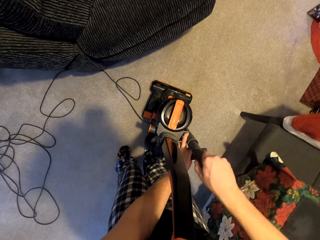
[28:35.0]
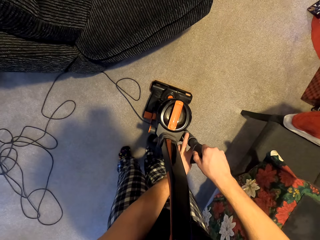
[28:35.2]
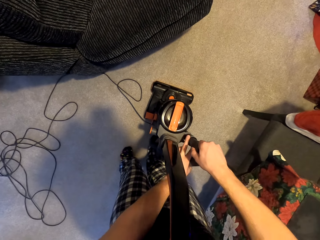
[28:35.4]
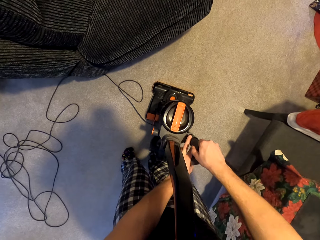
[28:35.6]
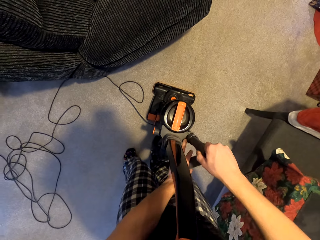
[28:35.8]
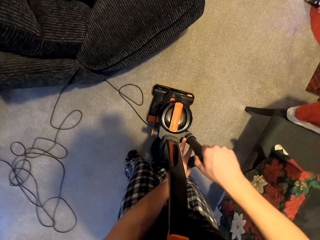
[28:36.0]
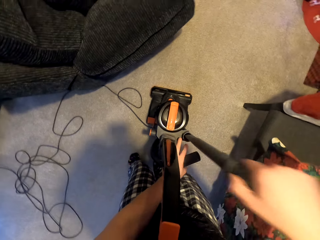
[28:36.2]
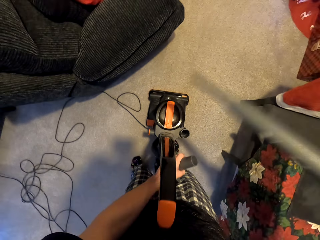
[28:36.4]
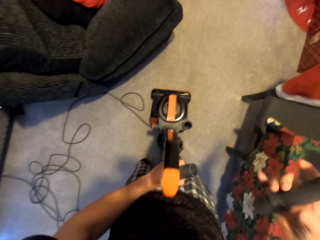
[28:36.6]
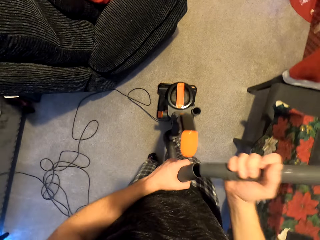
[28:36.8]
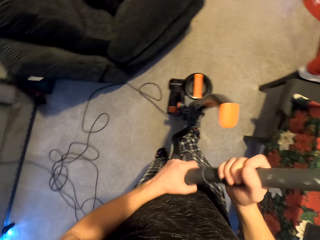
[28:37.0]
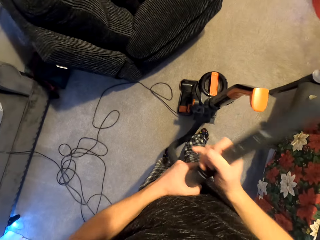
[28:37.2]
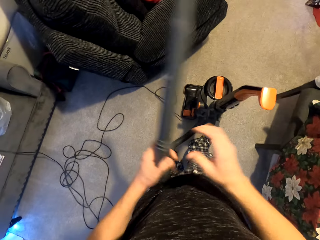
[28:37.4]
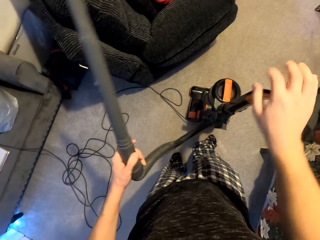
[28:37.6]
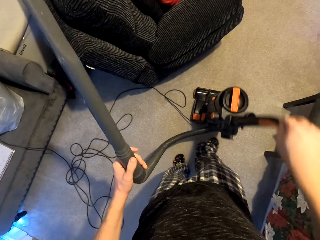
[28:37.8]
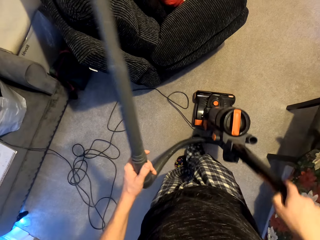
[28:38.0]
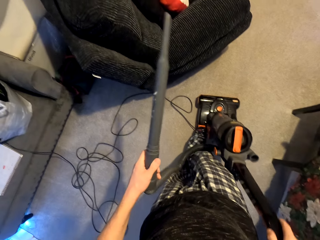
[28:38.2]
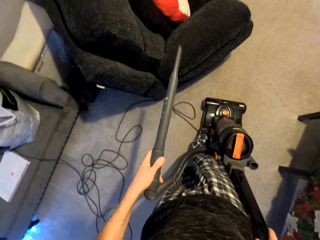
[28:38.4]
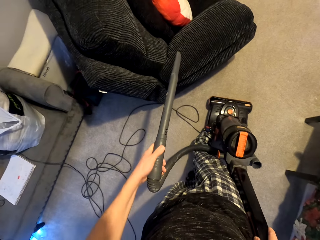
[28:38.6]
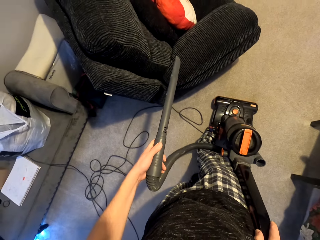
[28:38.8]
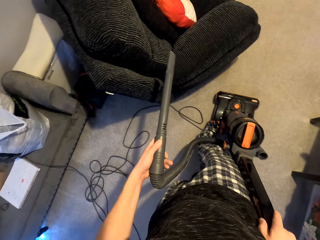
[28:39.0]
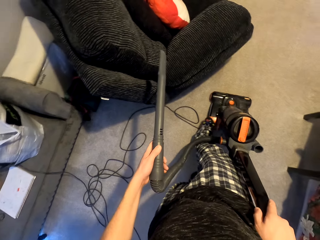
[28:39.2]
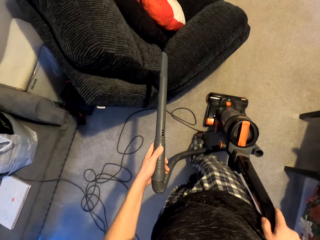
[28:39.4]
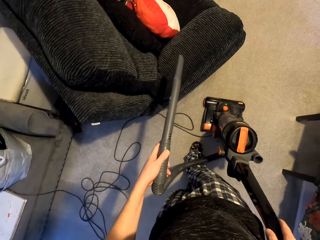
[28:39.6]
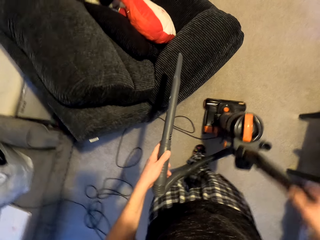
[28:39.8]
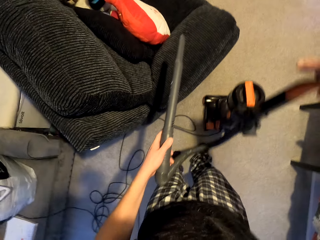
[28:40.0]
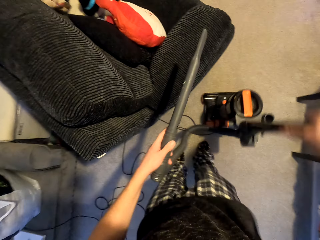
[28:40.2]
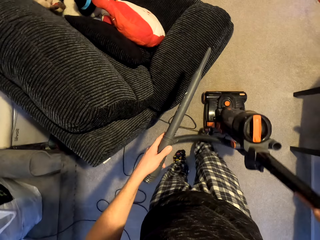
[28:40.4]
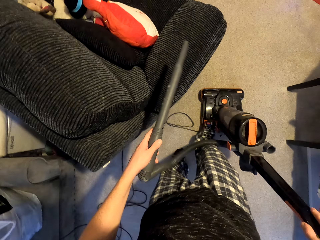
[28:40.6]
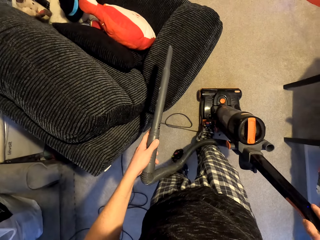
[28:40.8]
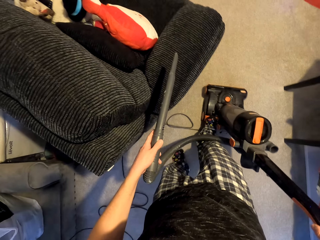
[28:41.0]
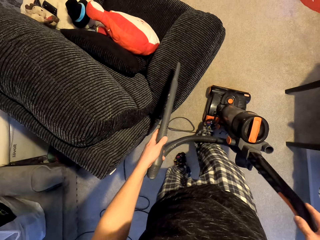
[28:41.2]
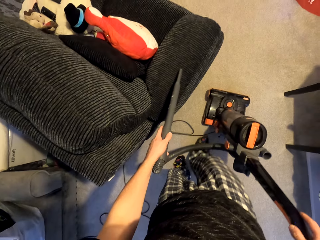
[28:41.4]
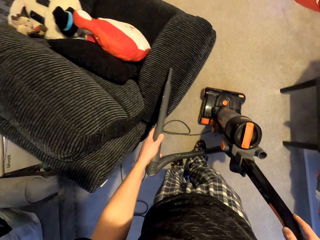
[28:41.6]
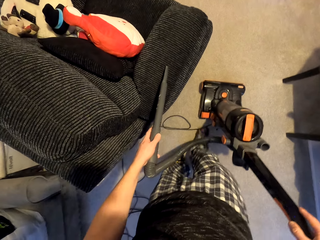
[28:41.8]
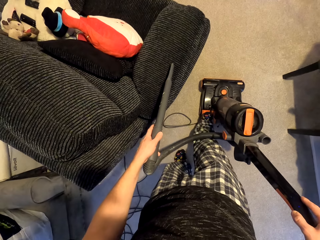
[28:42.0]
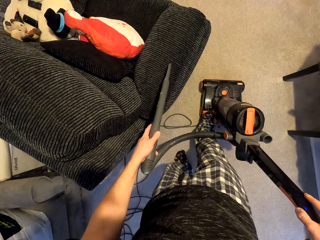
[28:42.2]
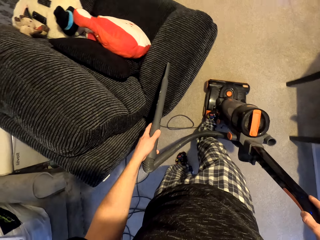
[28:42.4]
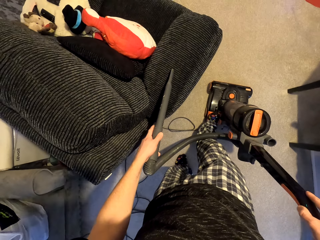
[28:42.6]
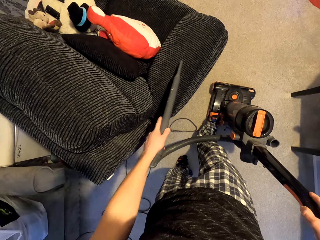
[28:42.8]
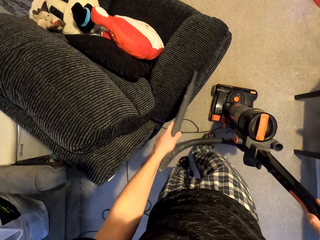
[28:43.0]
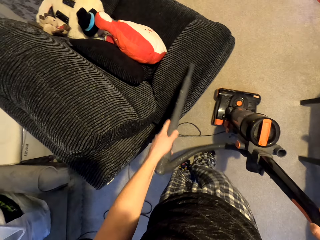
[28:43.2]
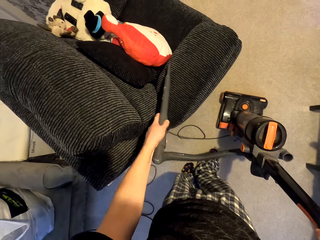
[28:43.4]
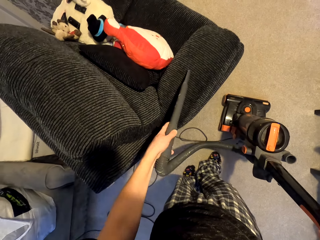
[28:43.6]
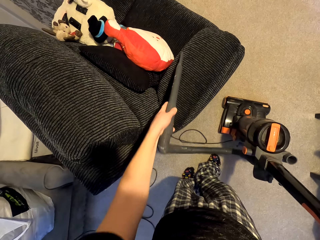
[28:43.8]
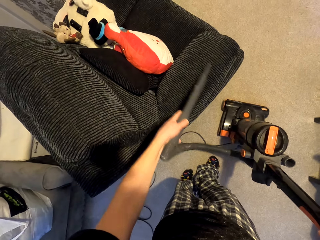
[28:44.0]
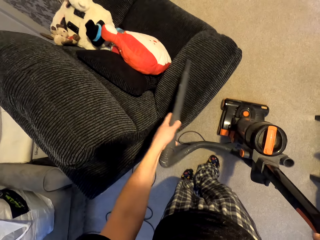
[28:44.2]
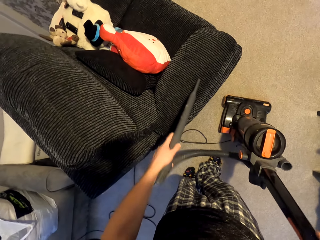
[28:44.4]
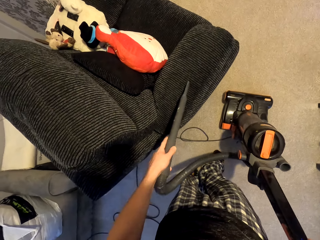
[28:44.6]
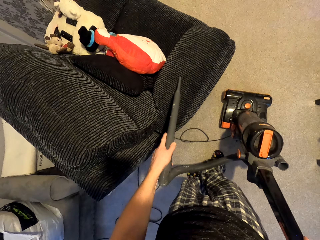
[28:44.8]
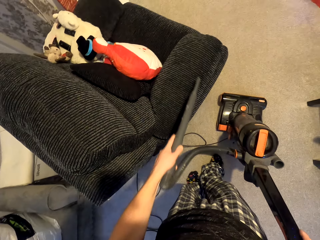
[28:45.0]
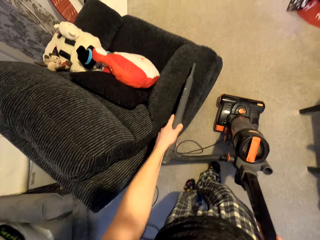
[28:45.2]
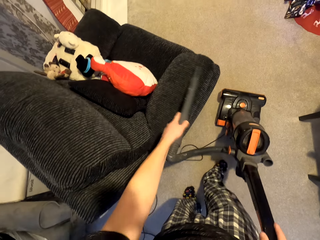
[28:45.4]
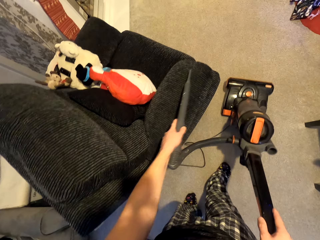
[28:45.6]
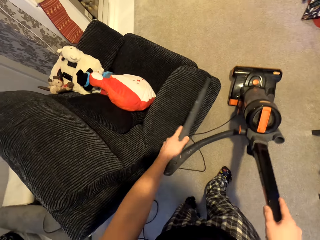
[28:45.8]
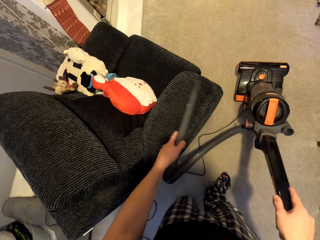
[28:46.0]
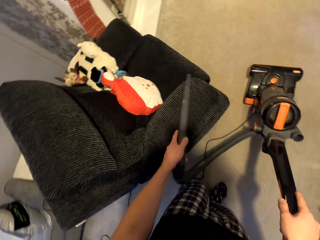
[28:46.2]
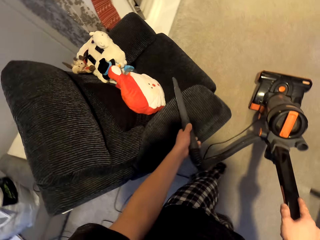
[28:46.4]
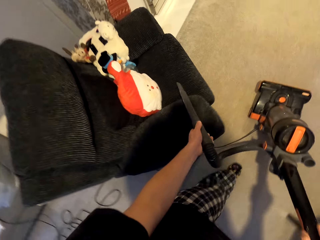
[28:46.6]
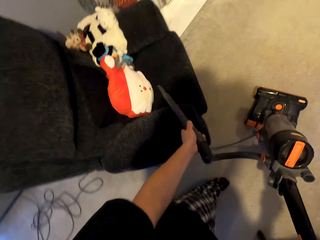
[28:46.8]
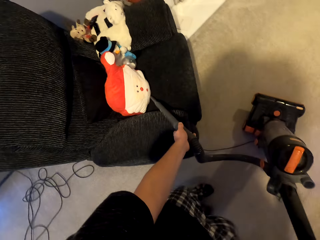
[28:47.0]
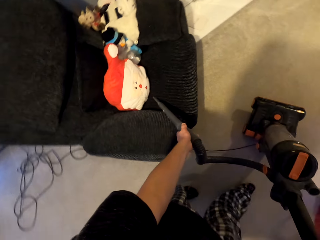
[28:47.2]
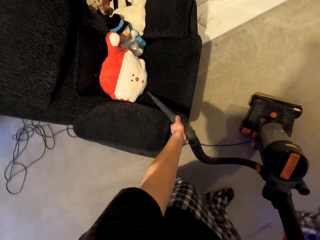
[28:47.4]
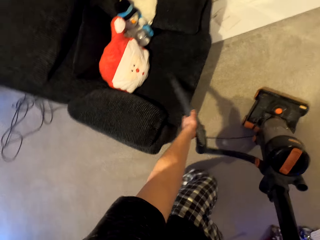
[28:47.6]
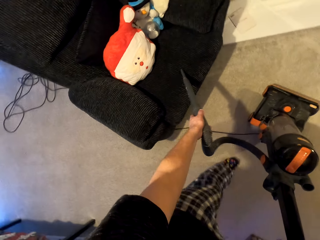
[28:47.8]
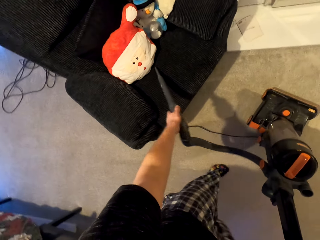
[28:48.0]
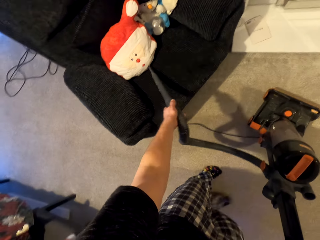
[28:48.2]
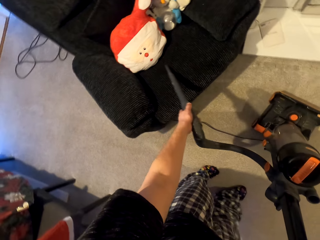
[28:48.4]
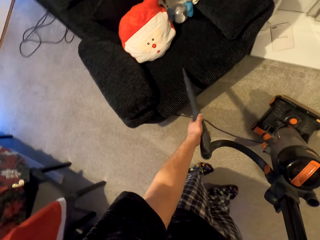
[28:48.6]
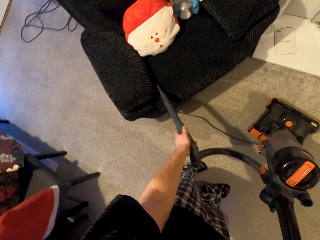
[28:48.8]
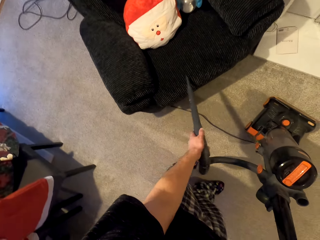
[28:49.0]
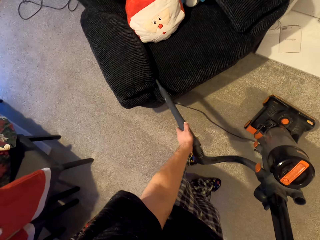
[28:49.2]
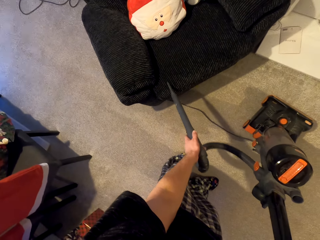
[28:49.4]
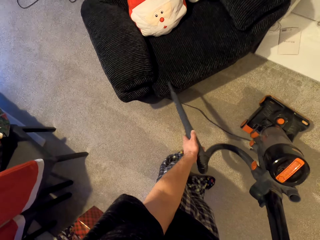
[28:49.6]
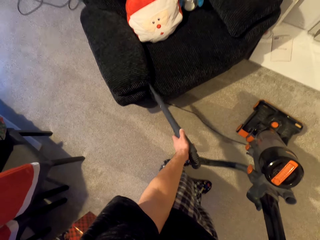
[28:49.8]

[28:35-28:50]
The camera wearer fixes the hose holder to the suction inlet. They hold the vacuum cleaner. They place the suction pipe on the couch. They hold the vacuum cleaner upright. They slant the vacuum cleaner. They turn on the vacuum cleaner. They pull dirt from the couch. They dust off the chair with the vacuum pipe. They pull the vacuum cleaner to the front.

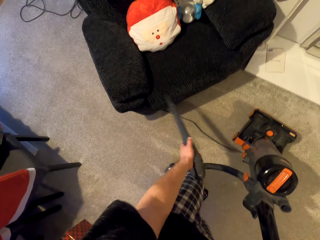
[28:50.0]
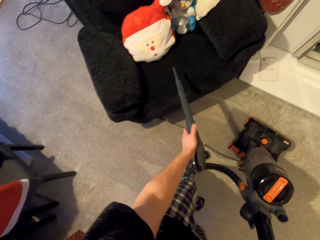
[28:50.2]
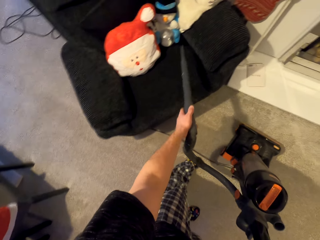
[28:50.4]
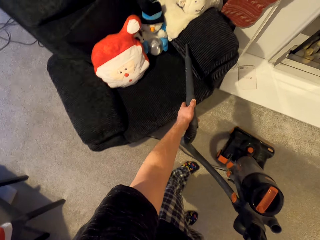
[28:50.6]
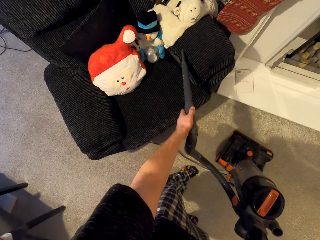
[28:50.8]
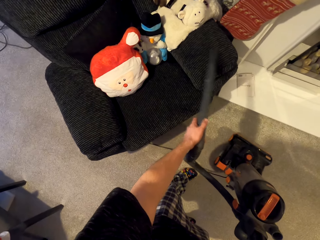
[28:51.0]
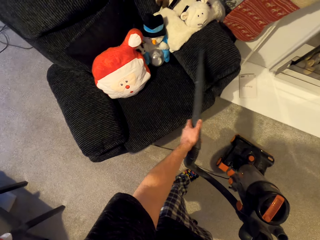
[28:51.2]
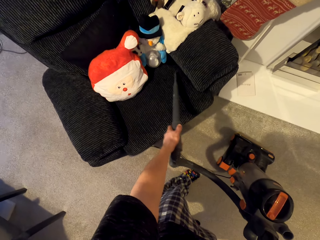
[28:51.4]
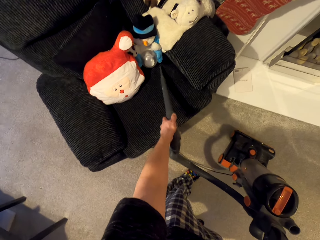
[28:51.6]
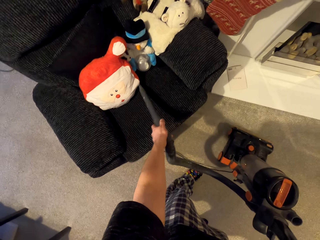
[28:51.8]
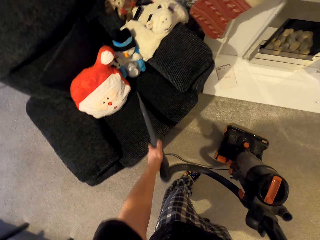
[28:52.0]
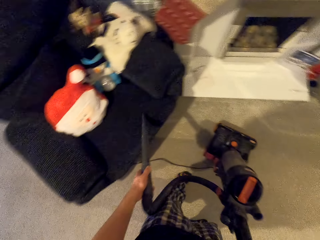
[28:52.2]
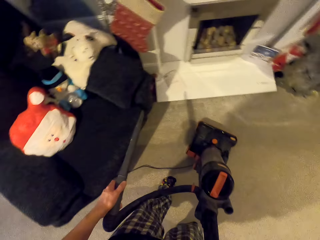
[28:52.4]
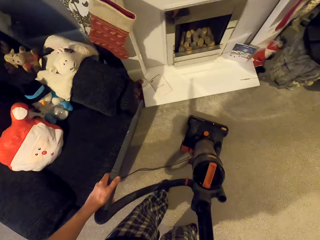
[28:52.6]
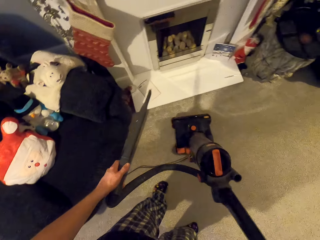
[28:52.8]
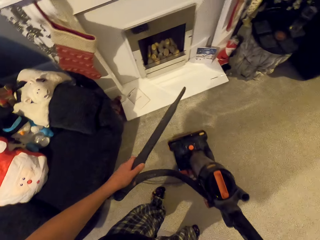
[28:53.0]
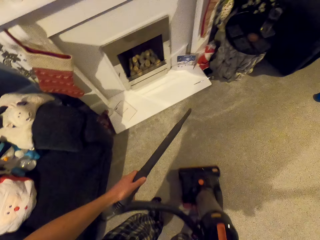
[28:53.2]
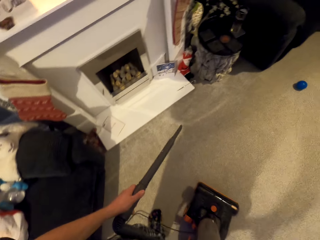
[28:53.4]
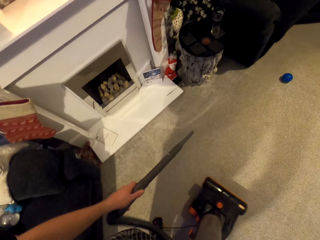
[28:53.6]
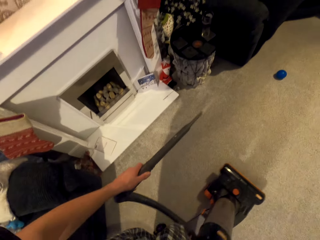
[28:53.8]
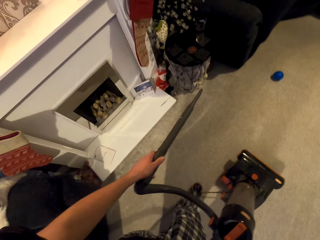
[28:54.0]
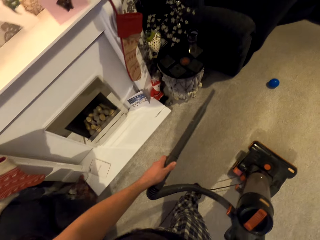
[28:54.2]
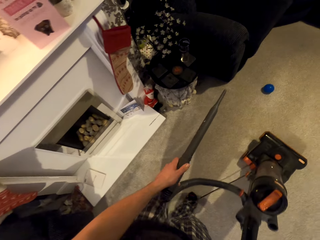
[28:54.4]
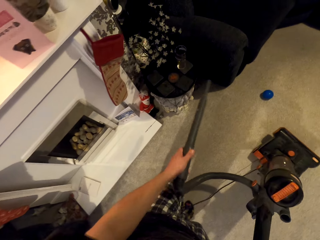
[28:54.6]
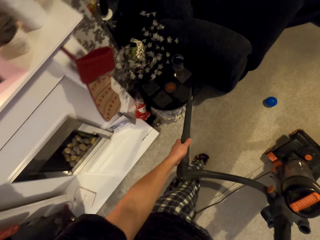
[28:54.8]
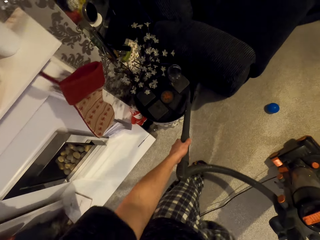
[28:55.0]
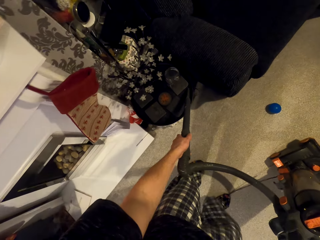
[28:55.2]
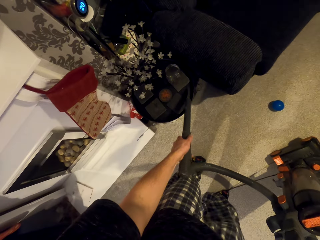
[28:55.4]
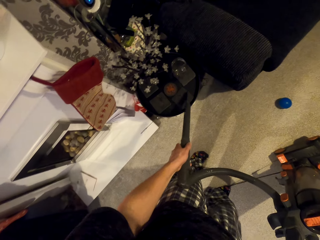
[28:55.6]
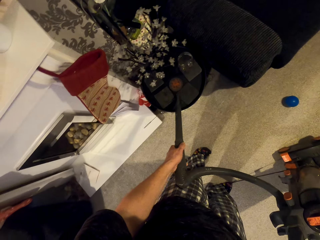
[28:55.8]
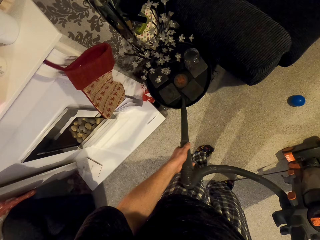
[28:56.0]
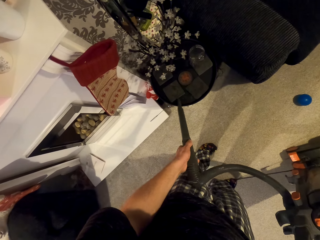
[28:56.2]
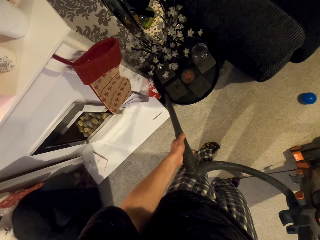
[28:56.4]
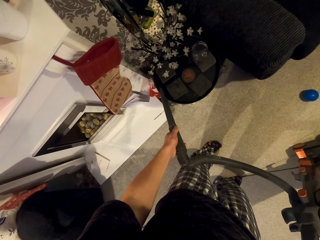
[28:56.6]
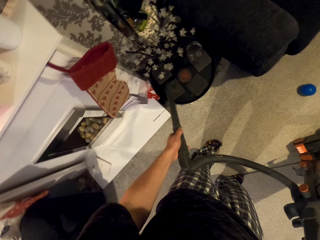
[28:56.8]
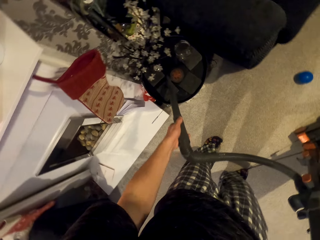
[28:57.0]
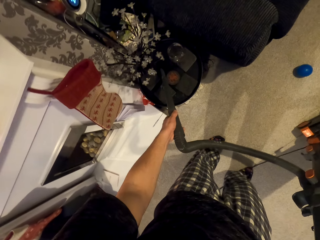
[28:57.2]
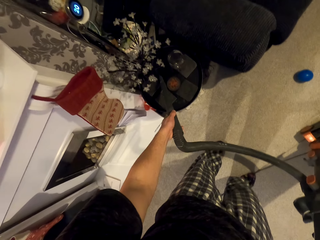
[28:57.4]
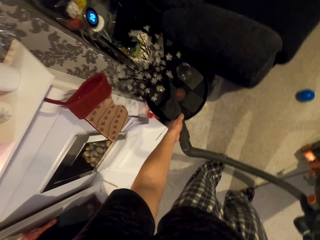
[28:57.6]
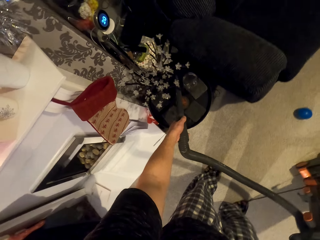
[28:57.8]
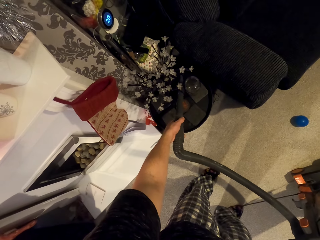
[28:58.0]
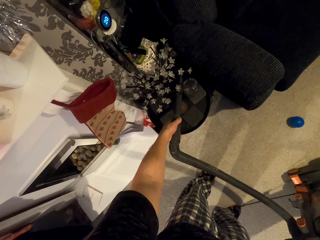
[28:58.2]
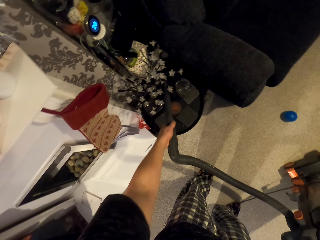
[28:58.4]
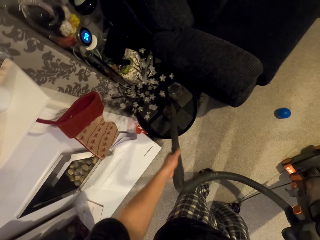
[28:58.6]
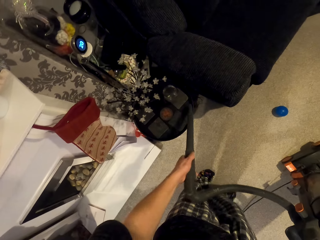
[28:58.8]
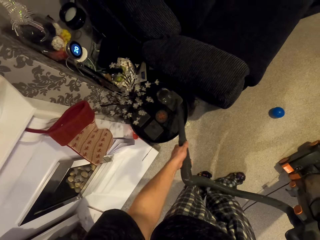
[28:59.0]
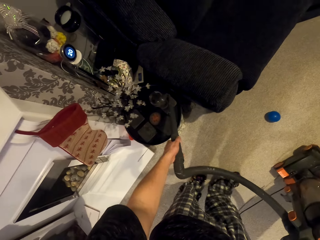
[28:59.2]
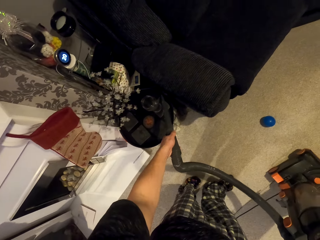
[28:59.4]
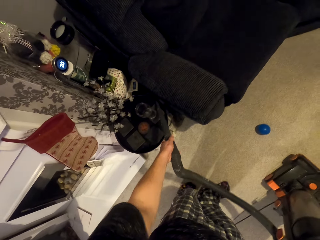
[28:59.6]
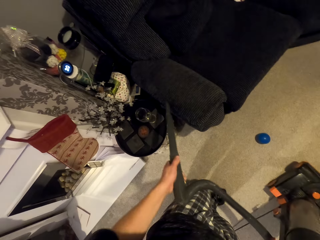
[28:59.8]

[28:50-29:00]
The camera wearer moves with the suction pipe on his hand. He moves the vacuum cleaner to the front. He pulls the vacuum cleaner to the back. He turns the vacuum cleaner. He places the suction pipe on the stool. He picks dirt from the stool with the suction pipe. He dusts the table with the vacuum pipe.
